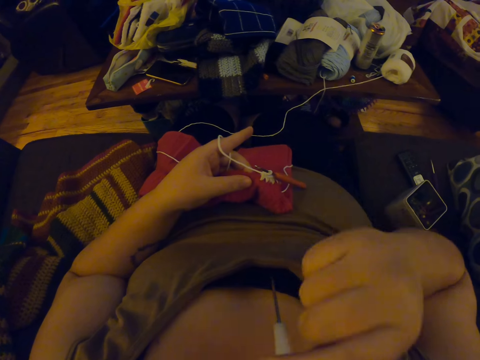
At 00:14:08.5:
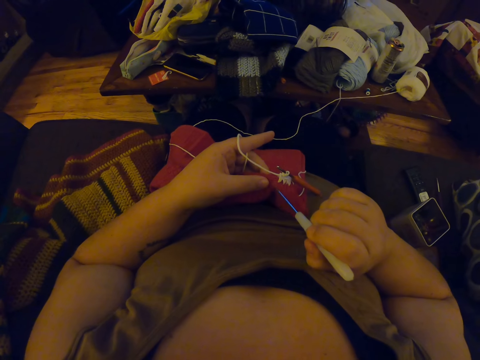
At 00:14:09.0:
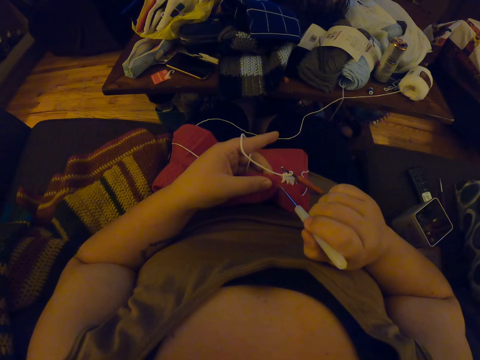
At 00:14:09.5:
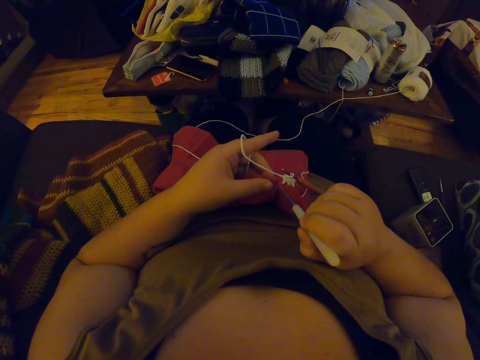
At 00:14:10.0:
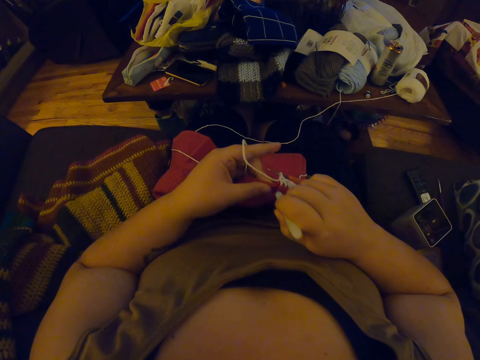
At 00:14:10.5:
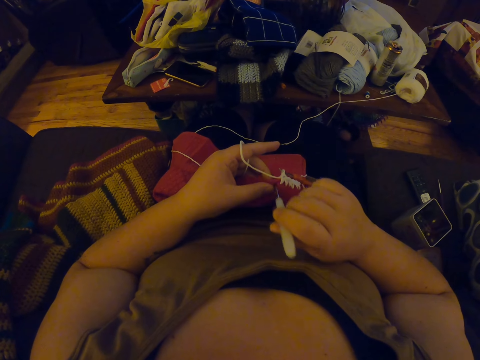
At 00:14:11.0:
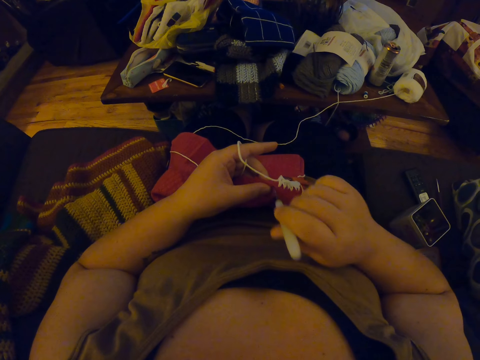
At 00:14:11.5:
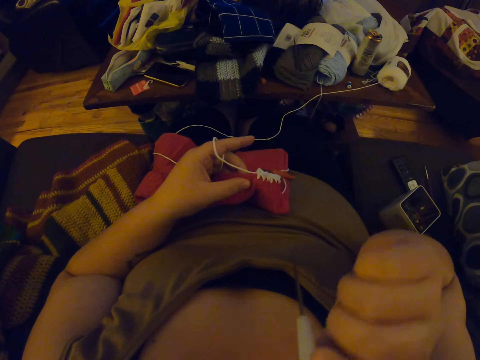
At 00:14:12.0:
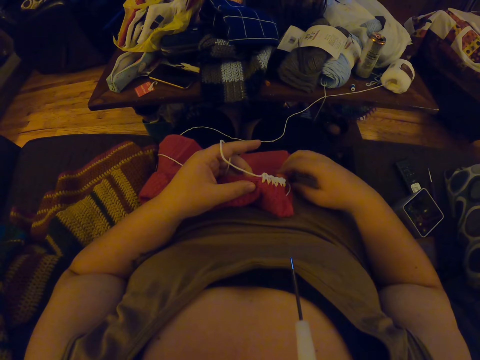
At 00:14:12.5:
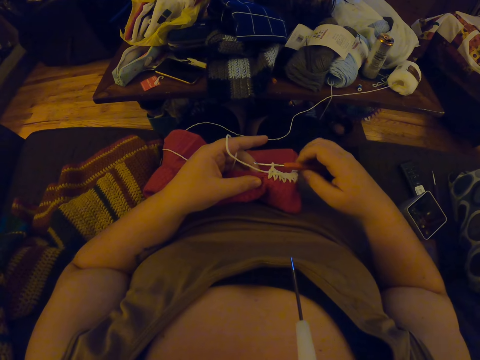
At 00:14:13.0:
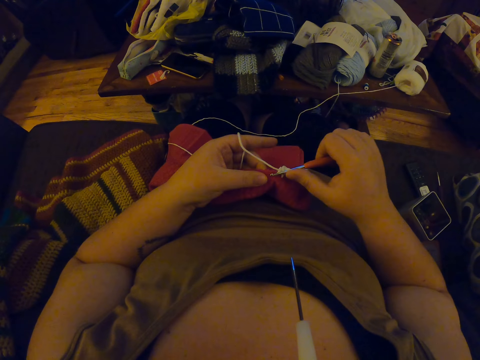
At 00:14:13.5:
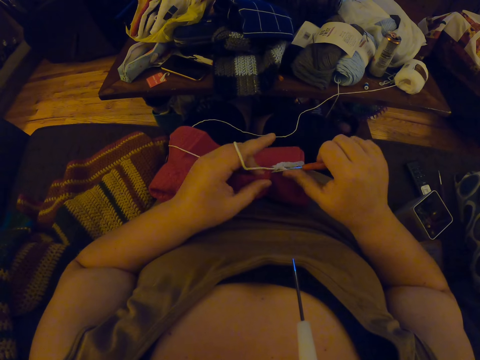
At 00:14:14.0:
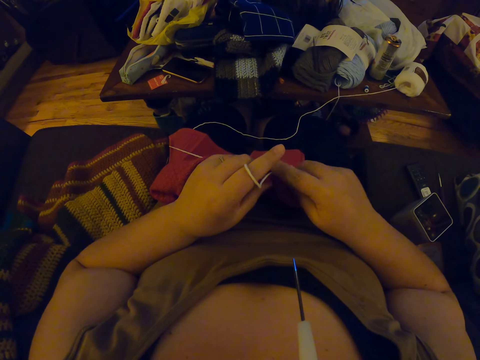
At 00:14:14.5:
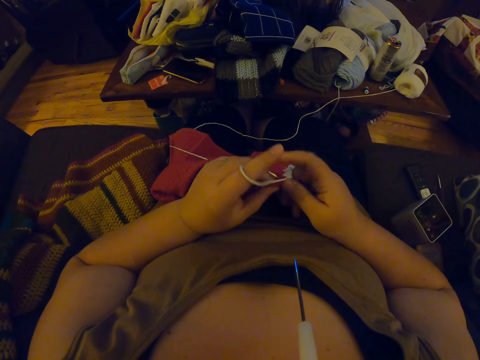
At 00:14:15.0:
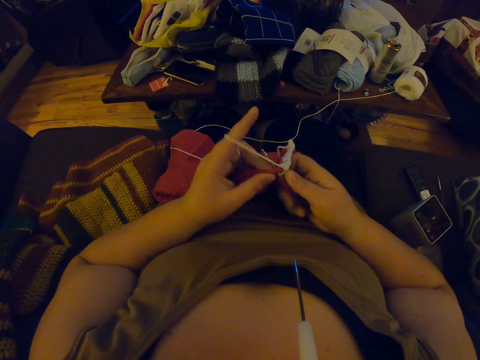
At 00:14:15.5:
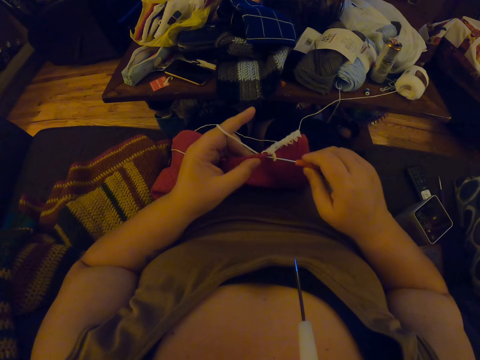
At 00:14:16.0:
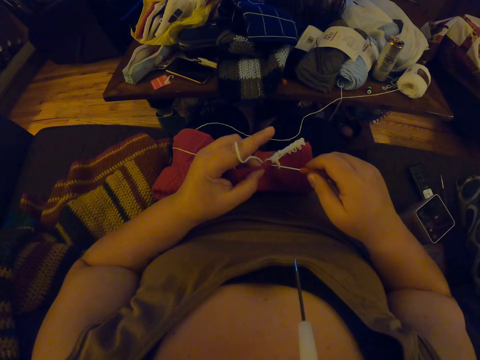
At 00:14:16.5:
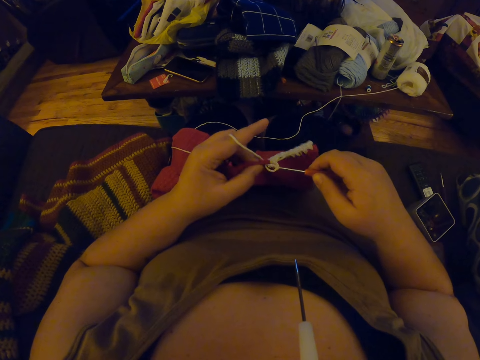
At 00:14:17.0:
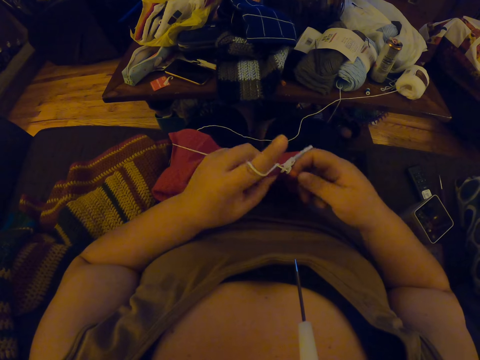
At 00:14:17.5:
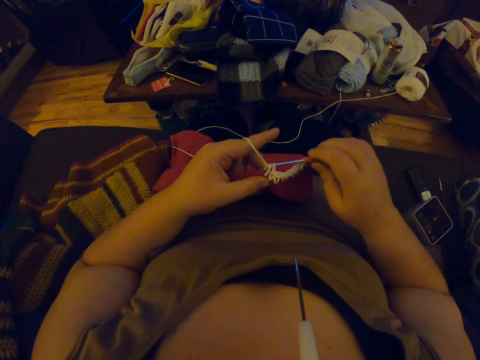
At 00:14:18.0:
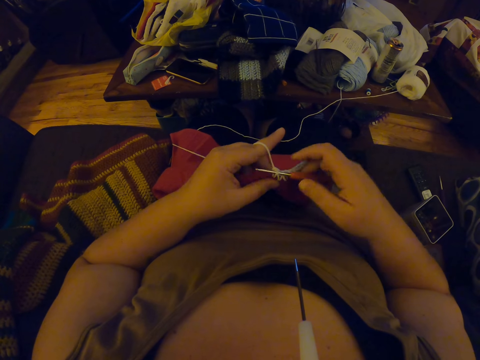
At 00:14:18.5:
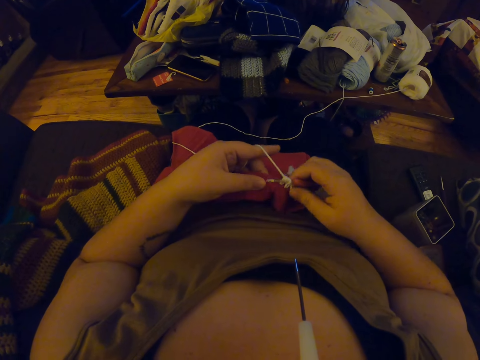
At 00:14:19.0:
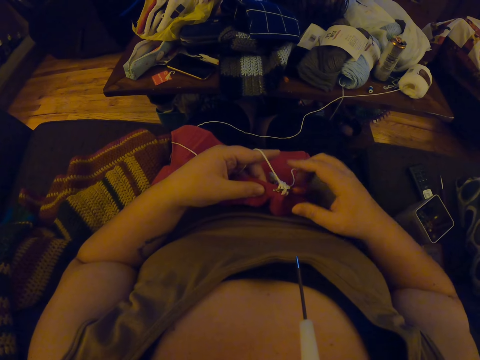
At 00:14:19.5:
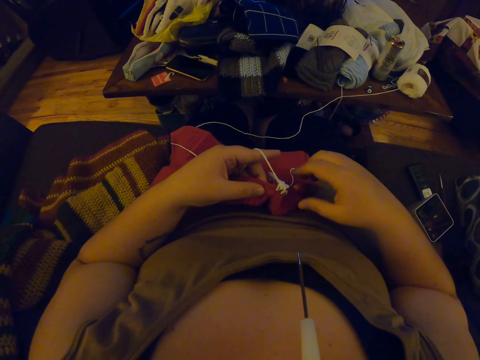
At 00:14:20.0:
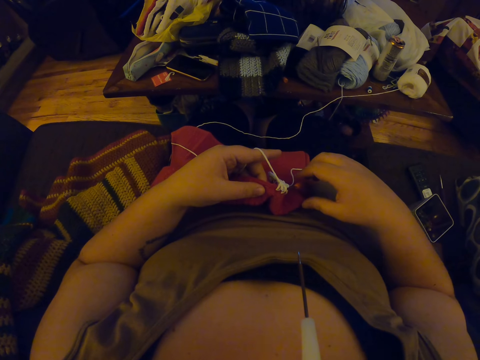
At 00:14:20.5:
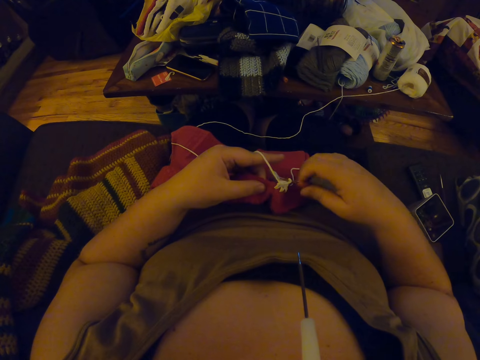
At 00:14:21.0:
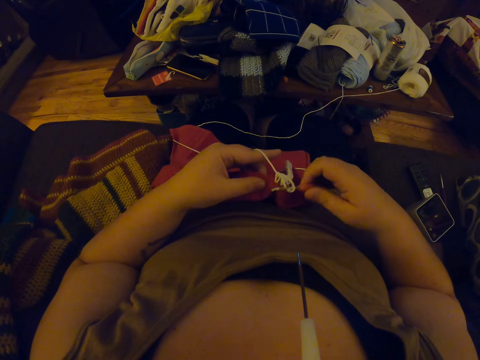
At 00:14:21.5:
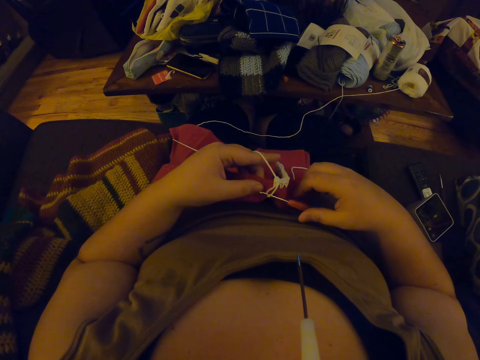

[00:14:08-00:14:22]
The camera wearer removes the crochet hook from her mouth with her right hand. She sews a cloth using the crochet hook. She makes a hole in the crochet with the crochet hook. She puts the other crochet hook into her mouth. She picks up the crochet hook from her lap with her right hand. She continues crocheting with the yarn. She sews the cloth using the crochet hook. She stops crocheting with the yarn and drops the crochet hook on her lap.

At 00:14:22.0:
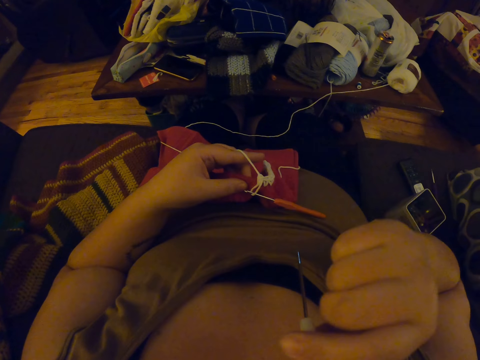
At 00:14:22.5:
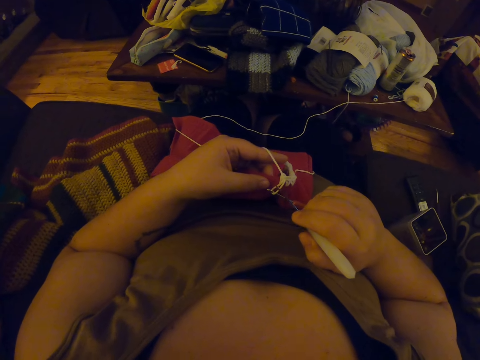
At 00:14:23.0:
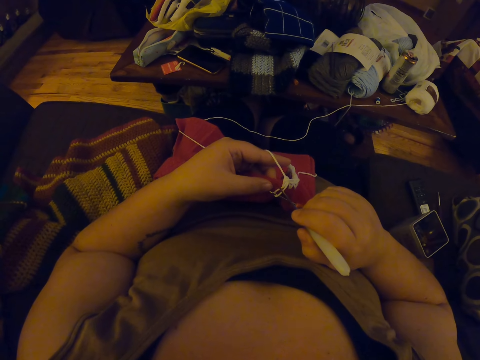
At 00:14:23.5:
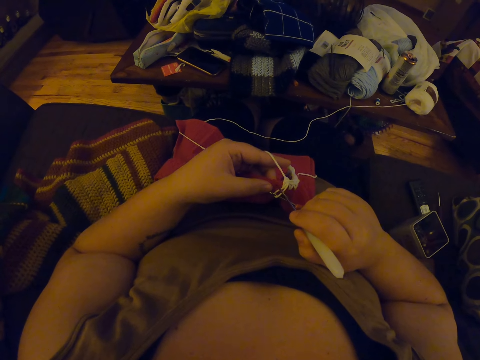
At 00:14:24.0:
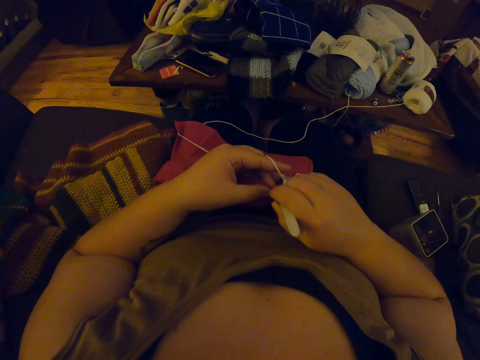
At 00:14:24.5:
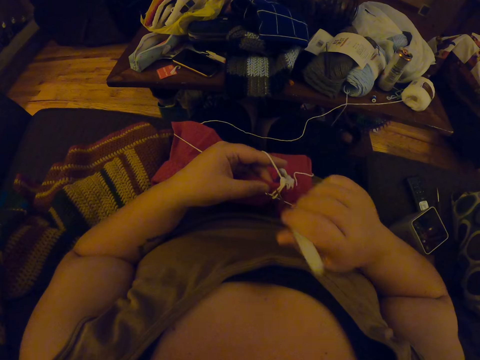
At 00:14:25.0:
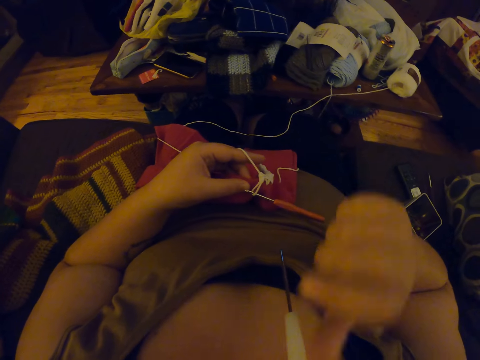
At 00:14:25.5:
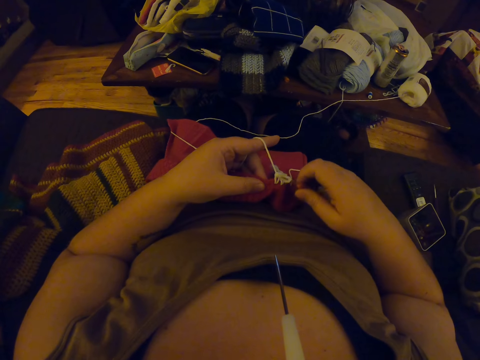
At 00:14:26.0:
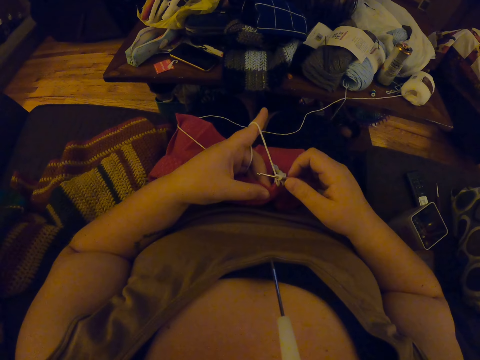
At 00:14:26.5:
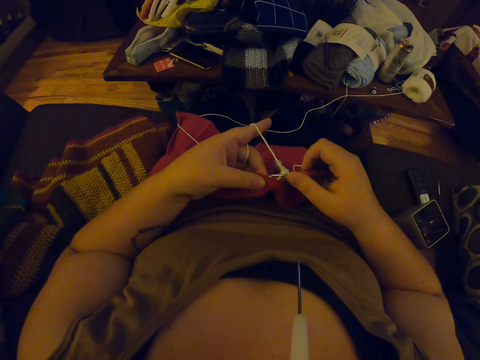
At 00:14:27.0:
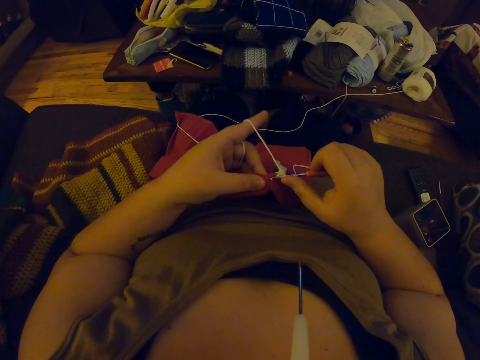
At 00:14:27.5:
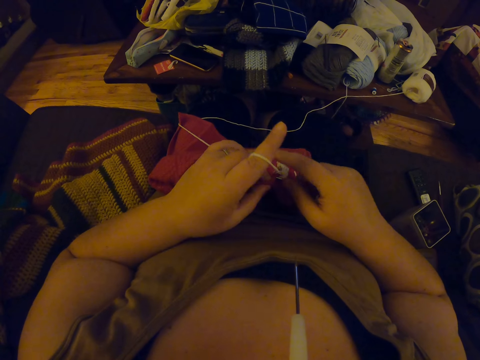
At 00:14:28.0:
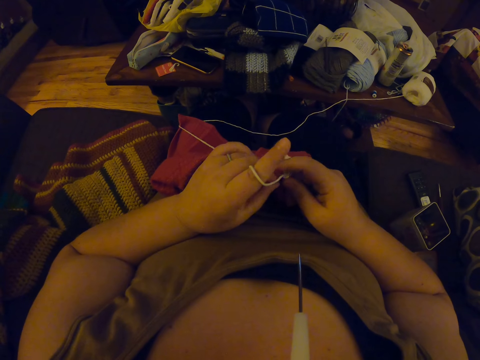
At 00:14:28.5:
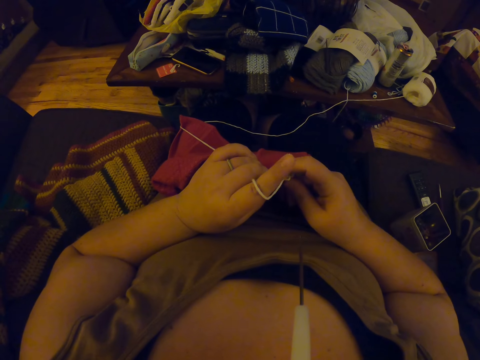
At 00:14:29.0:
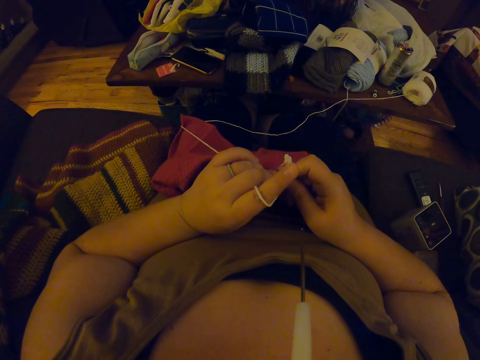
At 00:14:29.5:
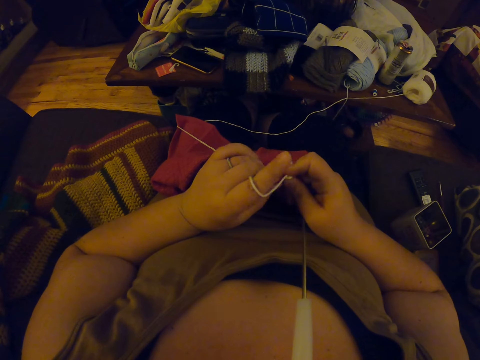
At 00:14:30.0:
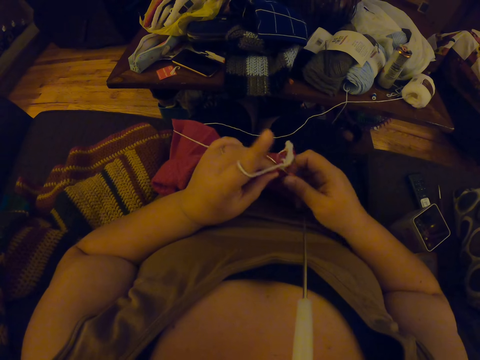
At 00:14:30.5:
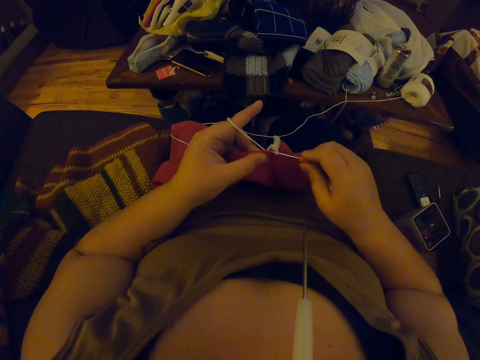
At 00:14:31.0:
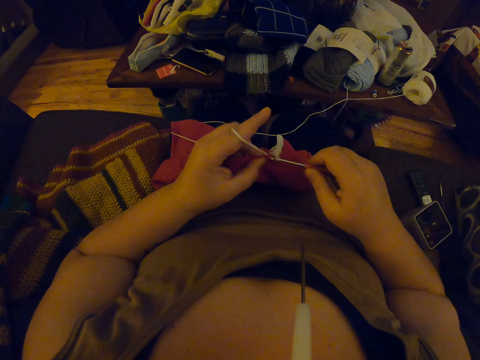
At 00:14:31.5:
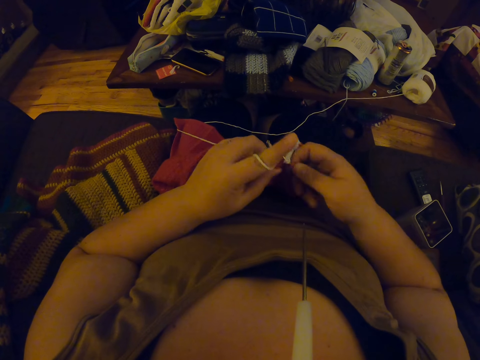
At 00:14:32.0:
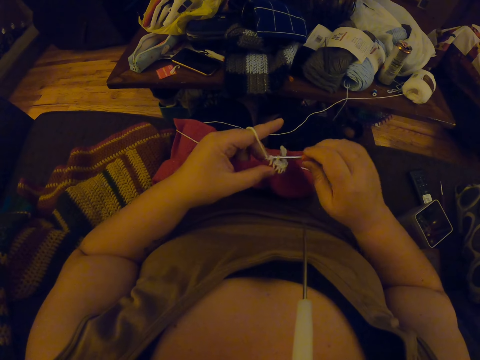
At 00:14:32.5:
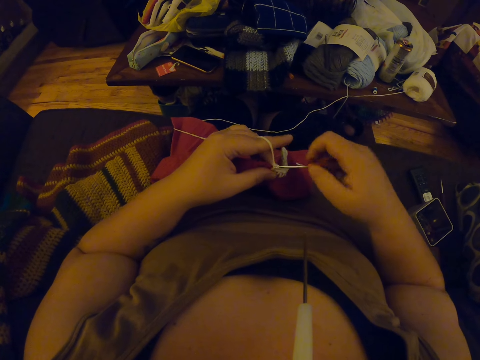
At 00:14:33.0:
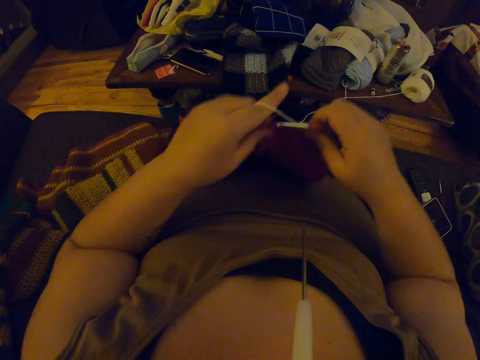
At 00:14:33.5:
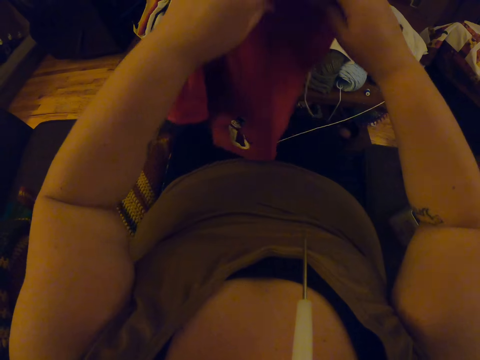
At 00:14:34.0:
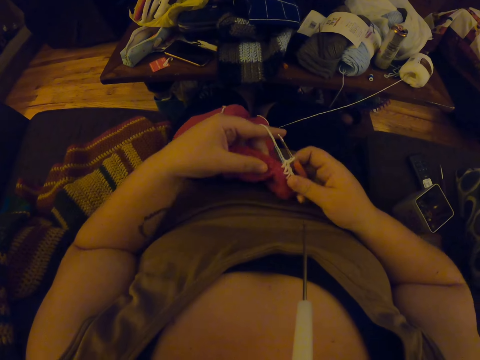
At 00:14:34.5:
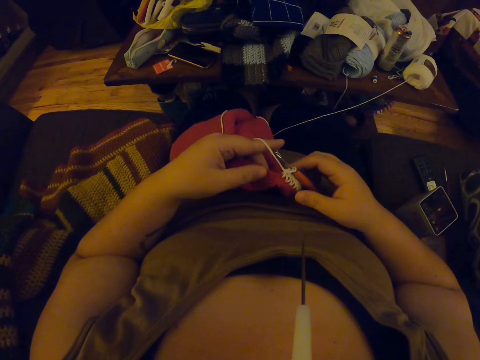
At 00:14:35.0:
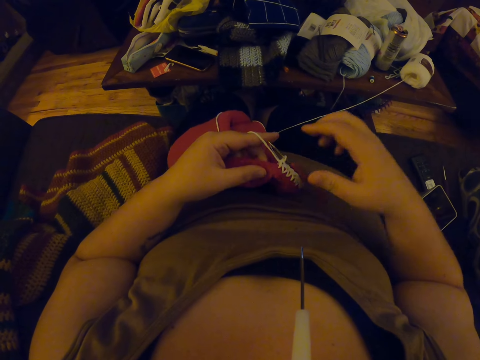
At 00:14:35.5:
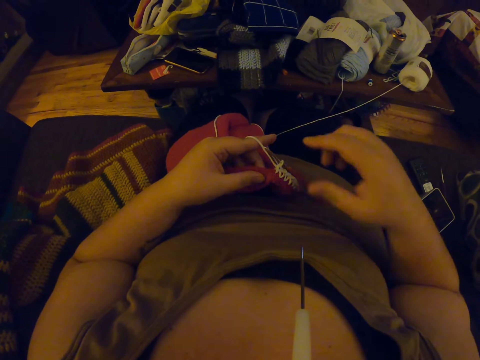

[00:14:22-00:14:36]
The camera wearer removes the crochet hook from her mouth with her right hand. She makes a hole on the crochet with the crochet hook. She puts the crochet hook back into her mouth. She picks the crochet hook from her lap with her right hand. She continues crocheting with the yarn. She adjusts the crochet on her lap and places the crochet hook on her lap.
